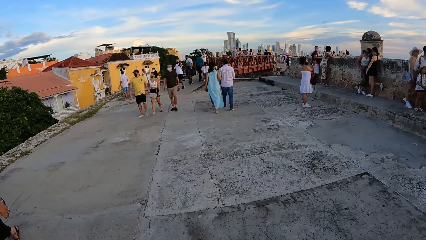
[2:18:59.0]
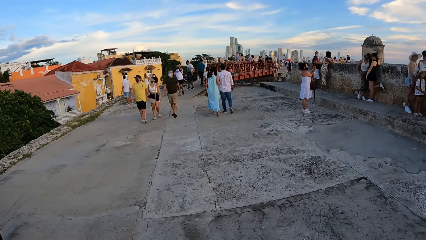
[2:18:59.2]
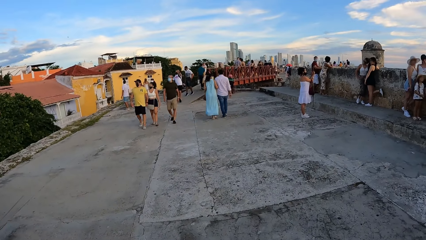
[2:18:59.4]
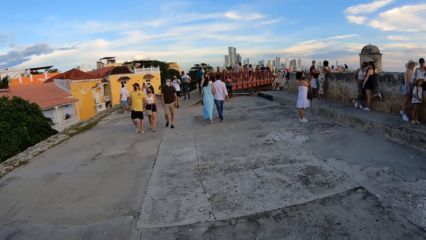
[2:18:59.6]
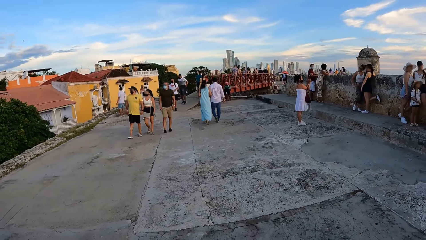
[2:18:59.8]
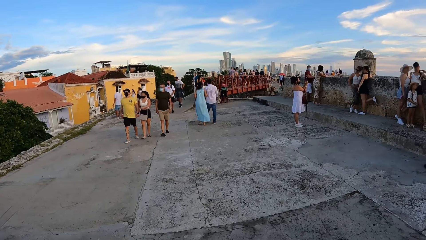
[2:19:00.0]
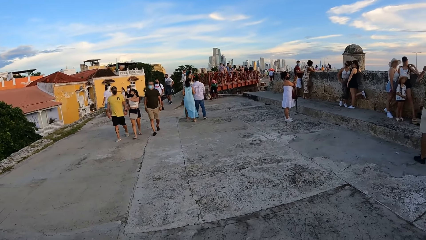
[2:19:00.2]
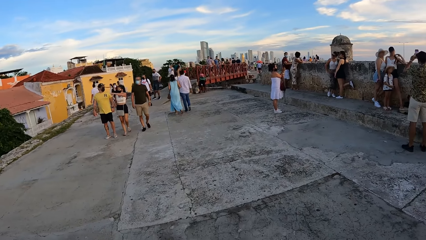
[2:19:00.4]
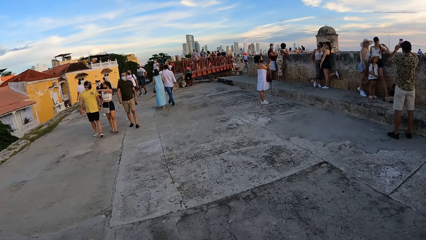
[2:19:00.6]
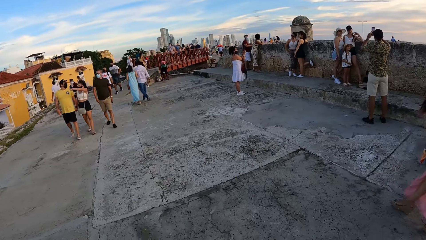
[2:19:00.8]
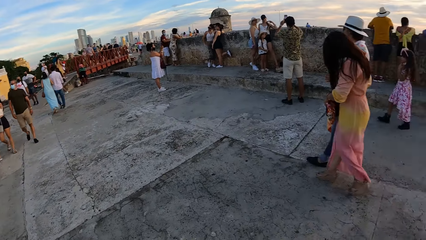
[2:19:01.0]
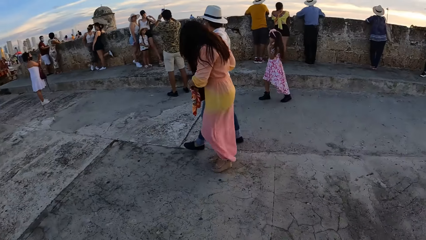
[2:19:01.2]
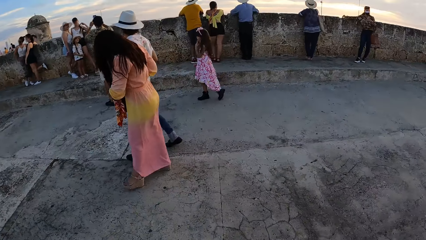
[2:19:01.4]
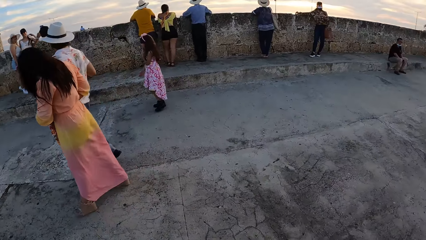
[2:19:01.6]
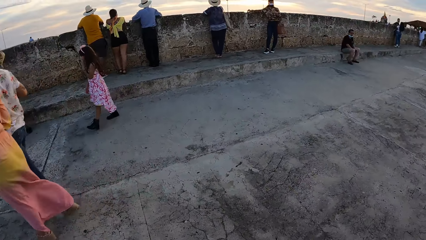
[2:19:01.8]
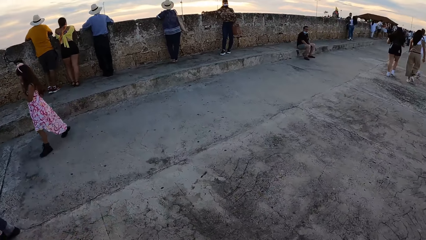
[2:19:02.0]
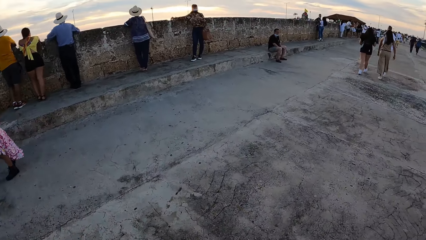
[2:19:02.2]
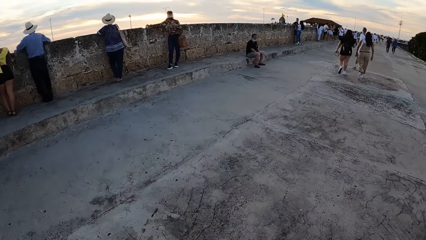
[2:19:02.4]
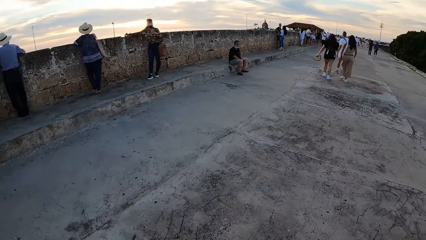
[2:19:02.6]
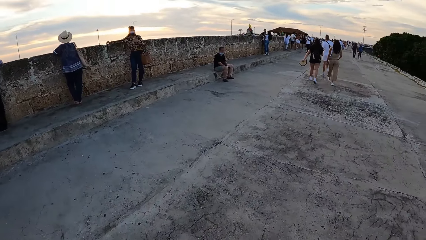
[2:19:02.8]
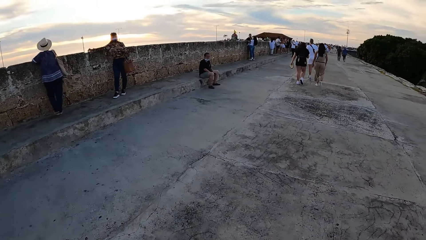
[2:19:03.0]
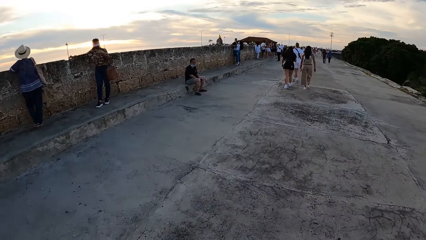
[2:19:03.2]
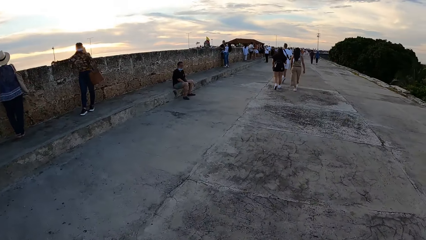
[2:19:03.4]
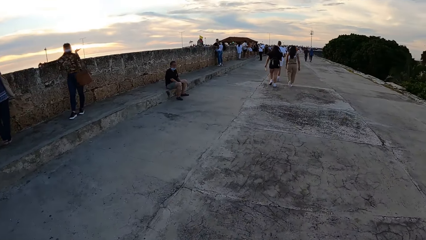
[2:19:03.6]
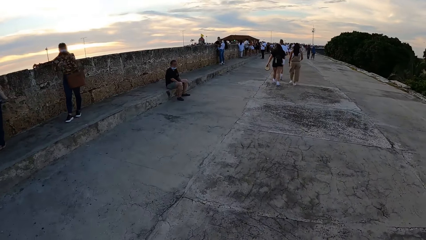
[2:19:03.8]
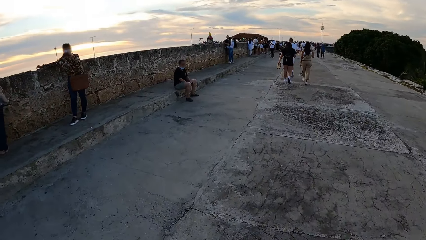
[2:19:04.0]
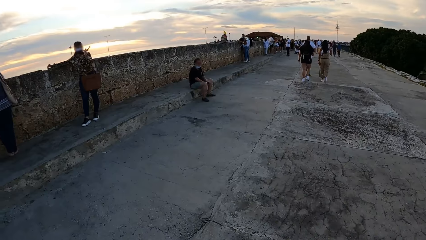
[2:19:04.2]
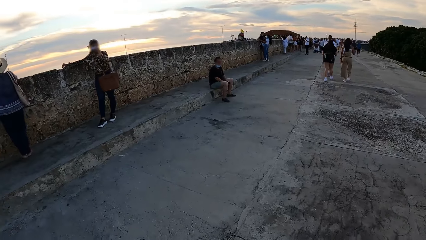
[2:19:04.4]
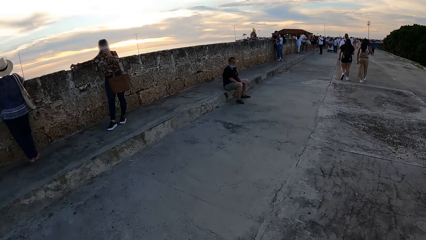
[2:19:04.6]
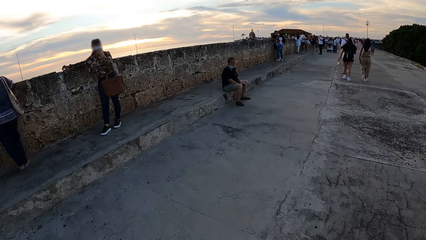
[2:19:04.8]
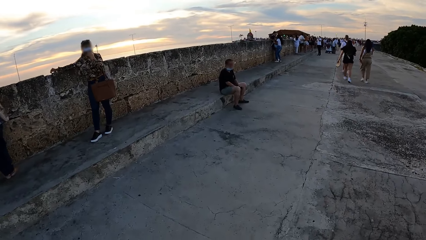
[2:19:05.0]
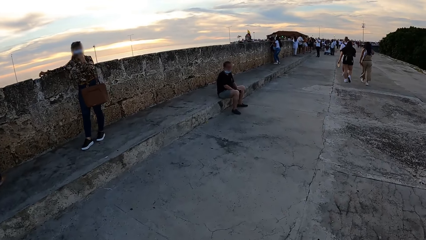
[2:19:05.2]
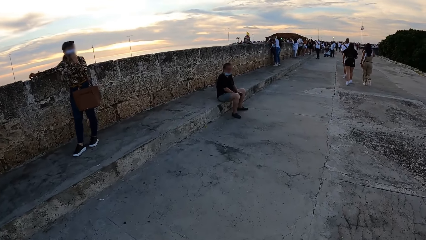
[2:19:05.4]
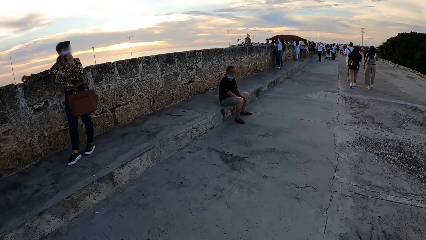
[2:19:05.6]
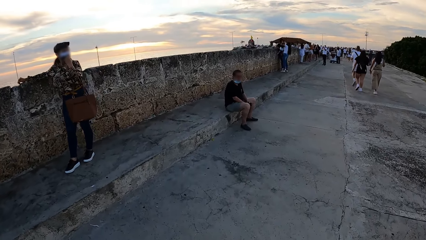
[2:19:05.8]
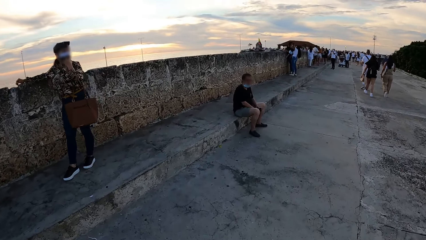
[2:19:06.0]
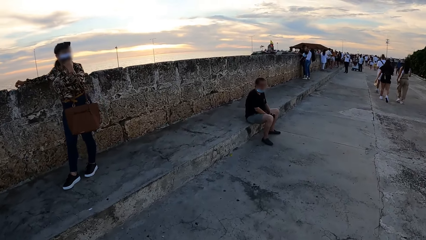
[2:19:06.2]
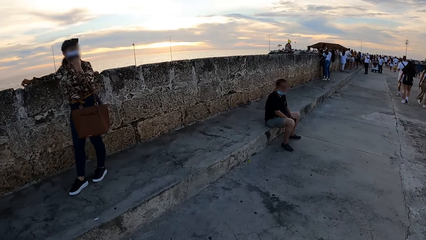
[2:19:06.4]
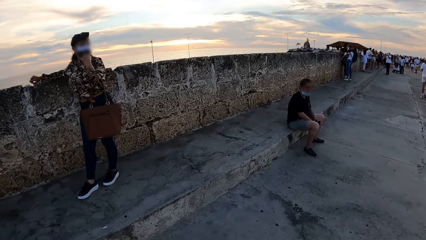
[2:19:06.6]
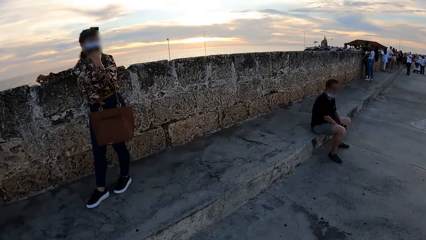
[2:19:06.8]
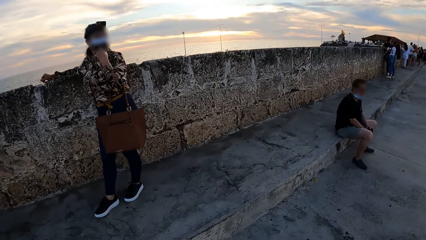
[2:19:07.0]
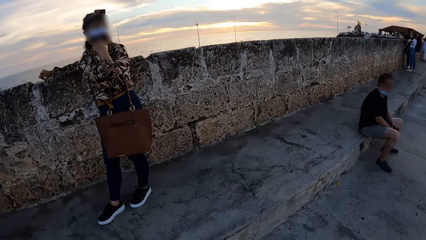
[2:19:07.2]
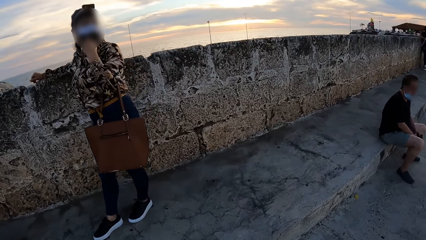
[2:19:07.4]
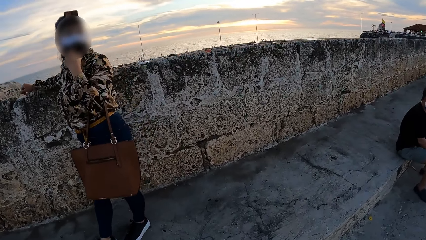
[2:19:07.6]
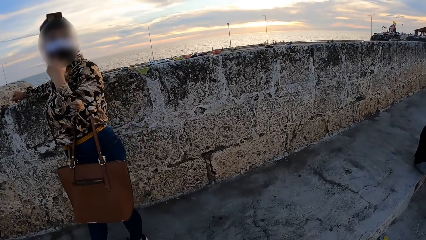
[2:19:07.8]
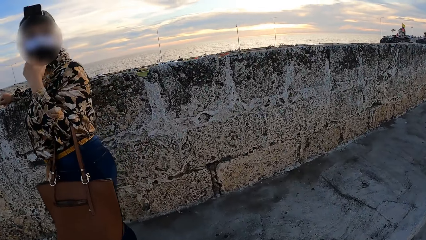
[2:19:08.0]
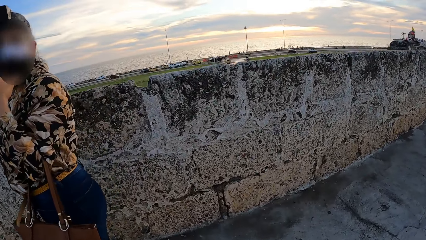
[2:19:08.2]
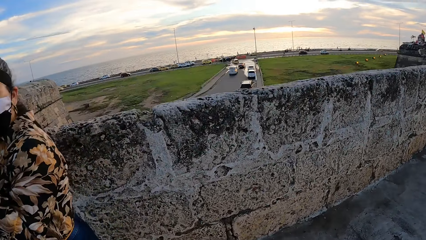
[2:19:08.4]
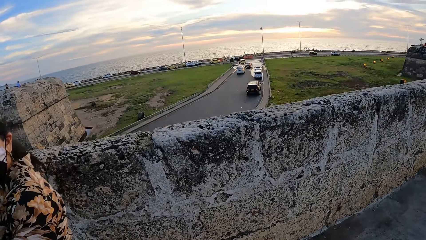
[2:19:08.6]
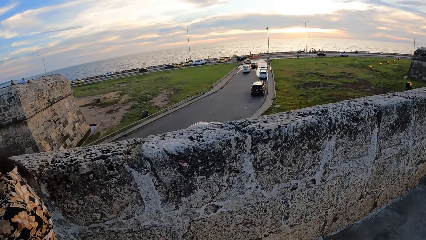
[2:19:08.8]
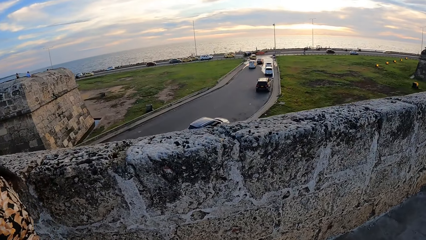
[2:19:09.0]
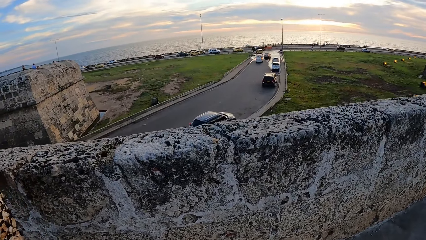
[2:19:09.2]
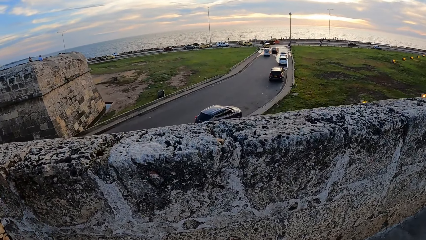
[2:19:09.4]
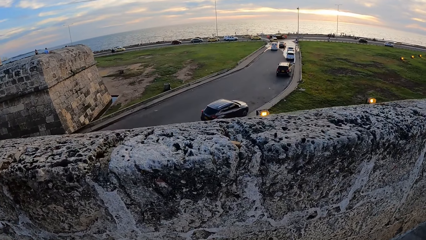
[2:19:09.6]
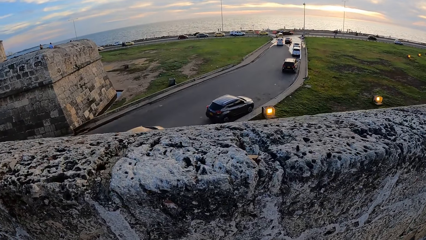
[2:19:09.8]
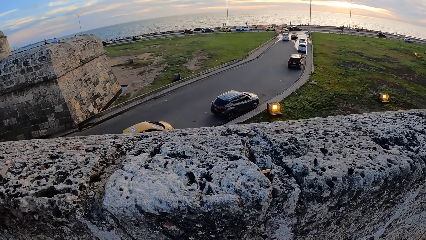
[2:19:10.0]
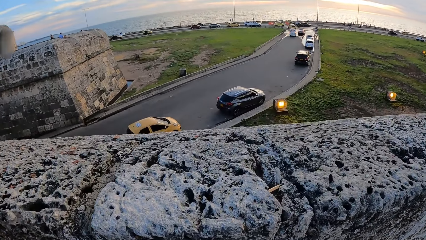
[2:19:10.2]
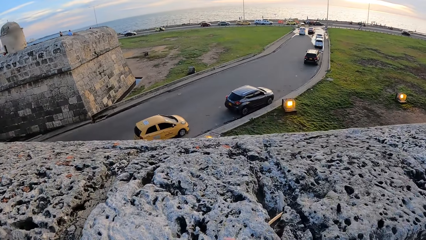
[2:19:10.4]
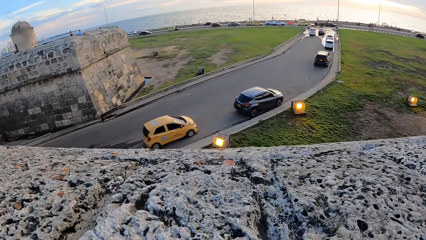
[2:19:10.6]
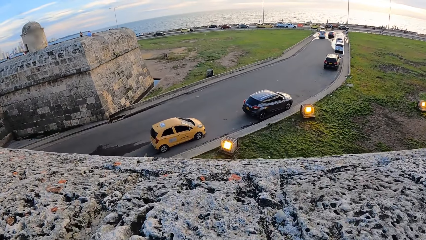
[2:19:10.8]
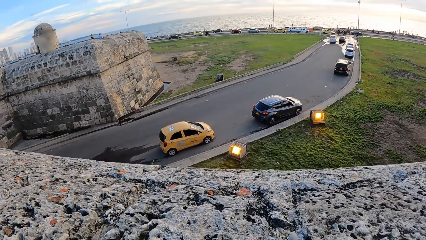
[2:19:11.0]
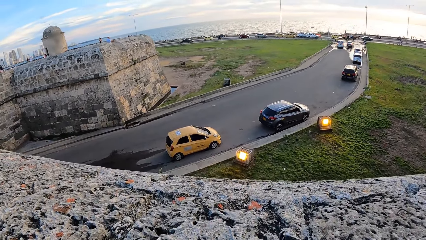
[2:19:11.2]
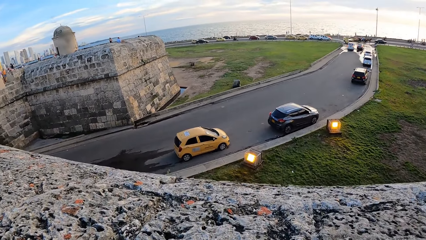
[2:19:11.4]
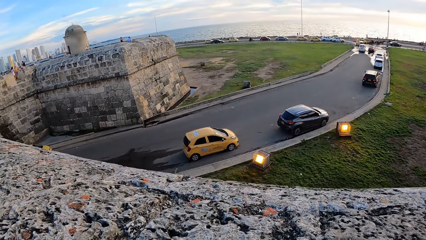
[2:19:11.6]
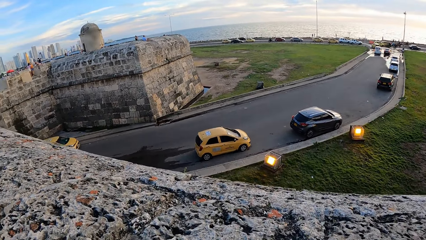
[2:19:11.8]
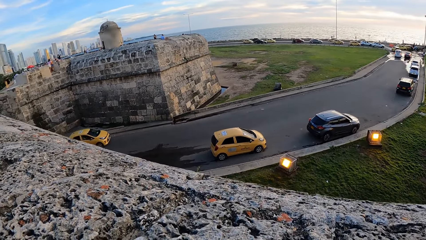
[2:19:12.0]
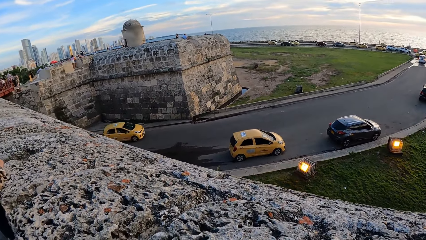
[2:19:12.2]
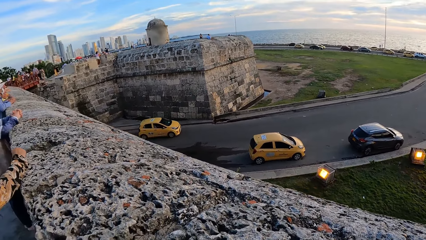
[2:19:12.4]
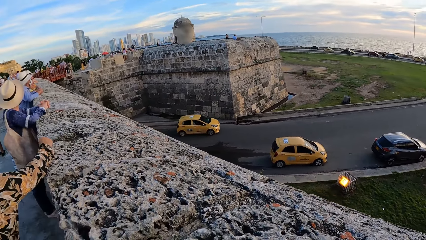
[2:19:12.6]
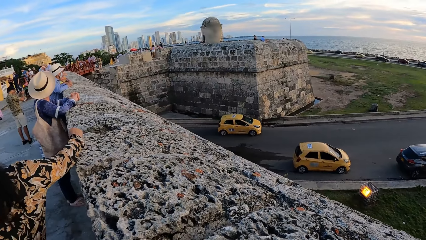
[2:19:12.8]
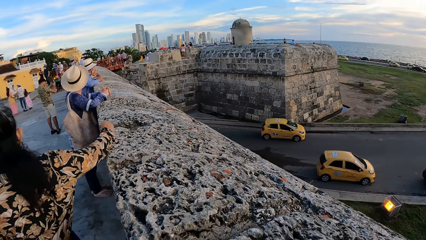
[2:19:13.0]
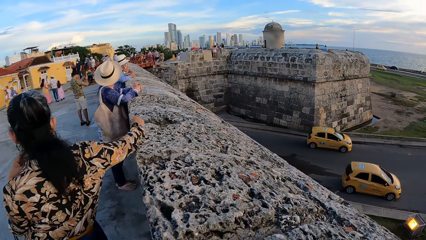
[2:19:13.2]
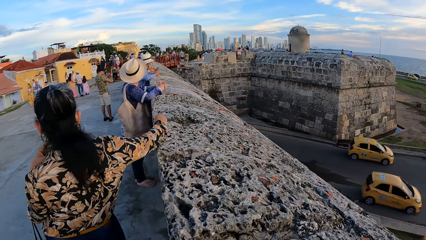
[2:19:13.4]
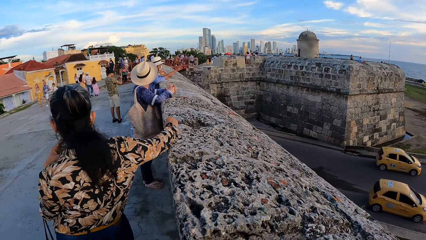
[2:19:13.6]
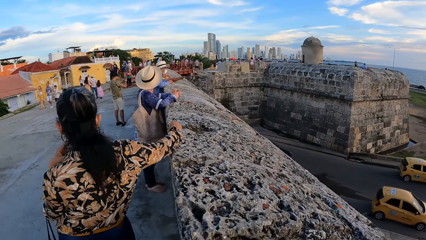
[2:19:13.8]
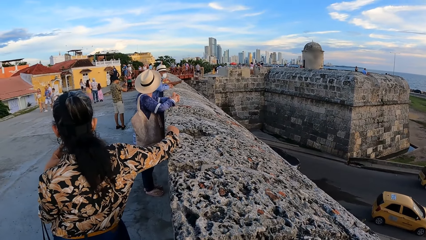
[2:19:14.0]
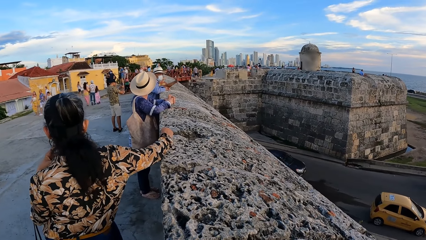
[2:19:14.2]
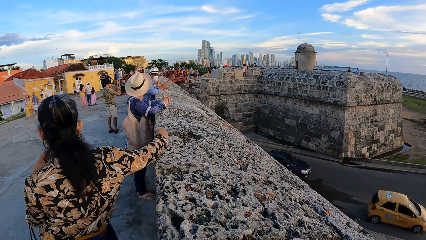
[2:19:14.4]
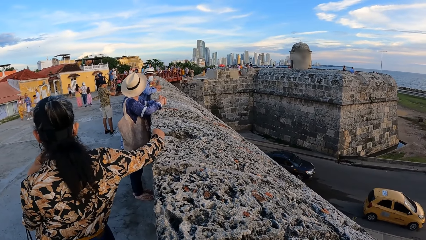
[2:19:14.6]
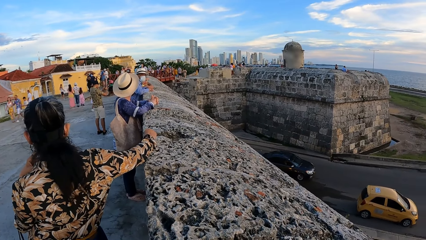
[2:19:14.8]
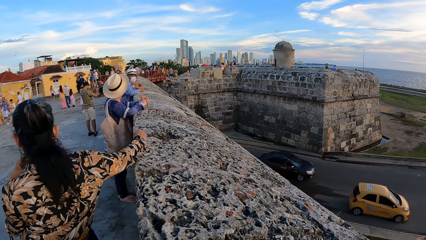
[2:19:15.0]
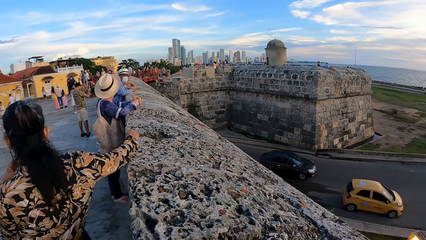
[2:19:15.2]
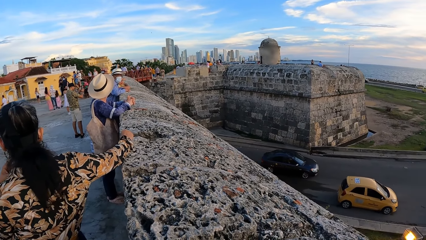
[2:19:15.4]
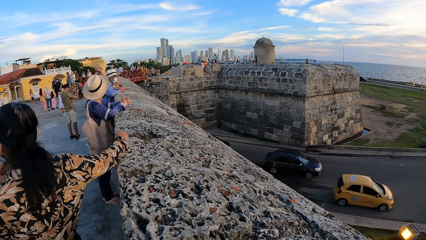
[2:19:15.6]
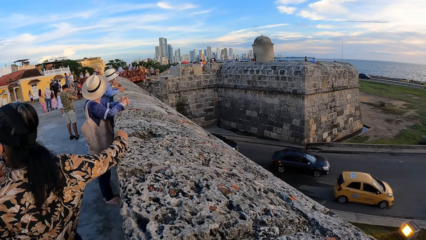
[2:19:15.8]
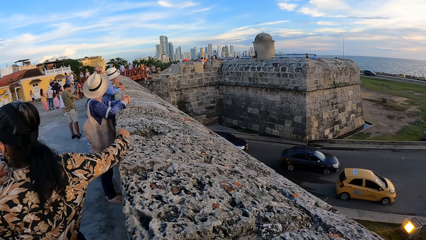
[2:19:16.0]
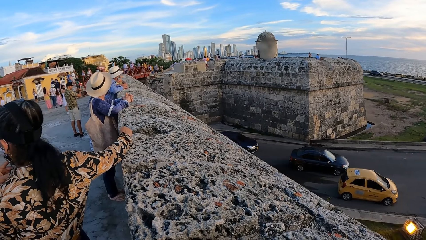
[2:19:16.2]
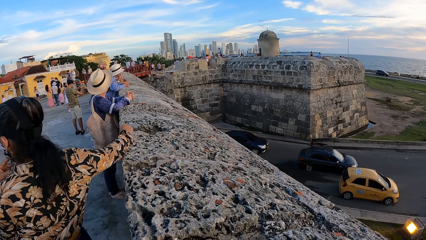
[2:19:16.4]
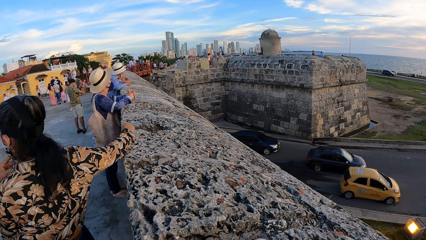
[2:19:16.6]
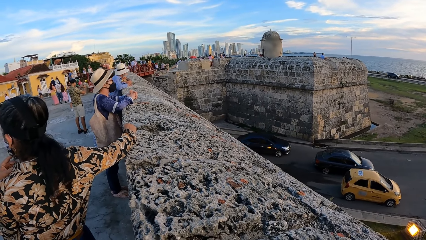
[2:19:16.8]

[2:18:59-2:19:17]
The camera wearer walks away.
